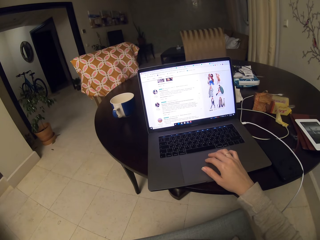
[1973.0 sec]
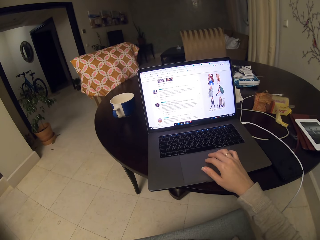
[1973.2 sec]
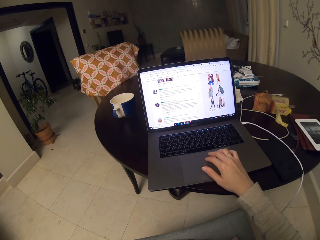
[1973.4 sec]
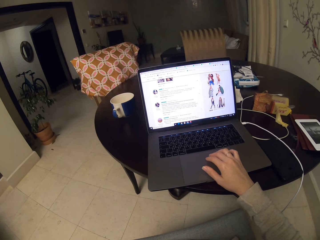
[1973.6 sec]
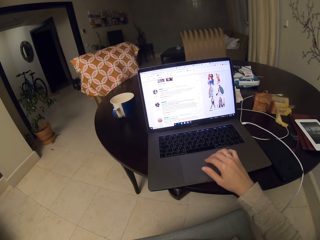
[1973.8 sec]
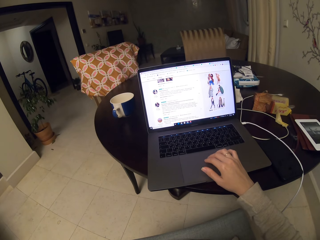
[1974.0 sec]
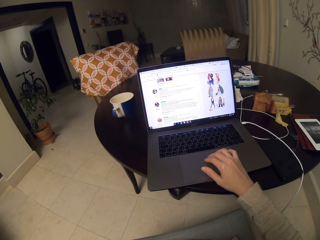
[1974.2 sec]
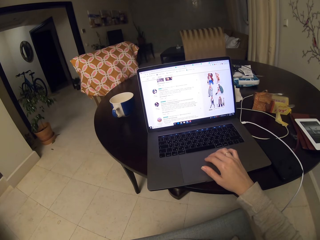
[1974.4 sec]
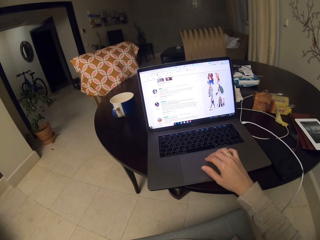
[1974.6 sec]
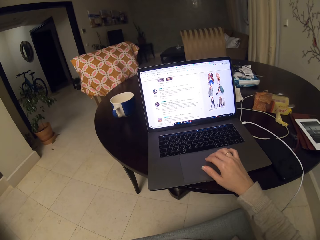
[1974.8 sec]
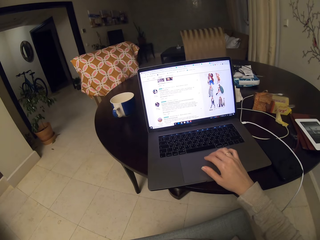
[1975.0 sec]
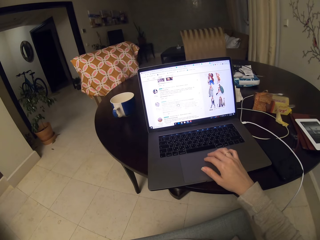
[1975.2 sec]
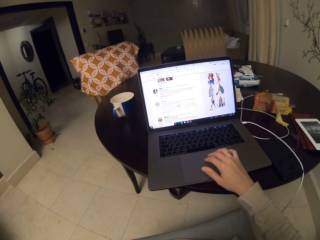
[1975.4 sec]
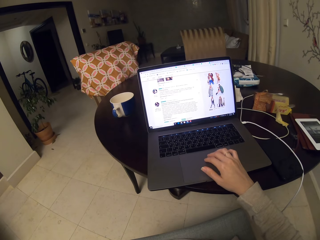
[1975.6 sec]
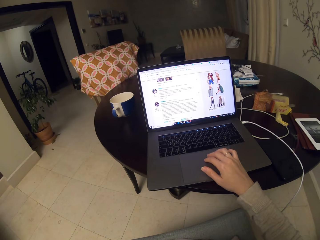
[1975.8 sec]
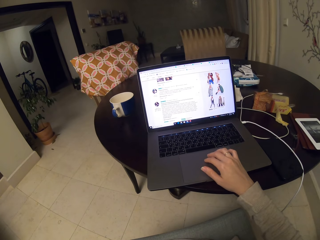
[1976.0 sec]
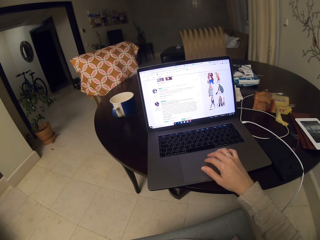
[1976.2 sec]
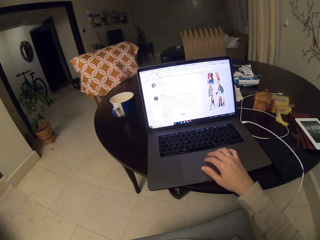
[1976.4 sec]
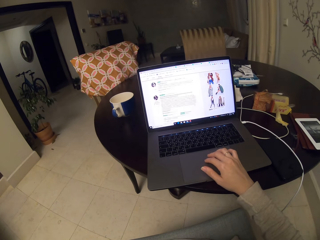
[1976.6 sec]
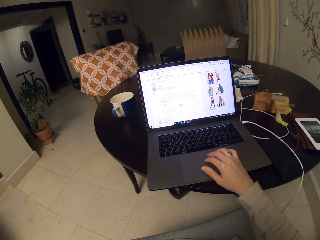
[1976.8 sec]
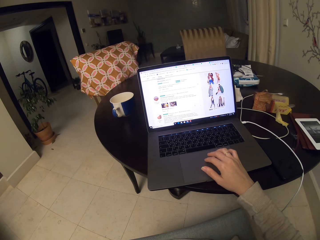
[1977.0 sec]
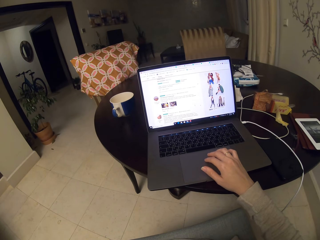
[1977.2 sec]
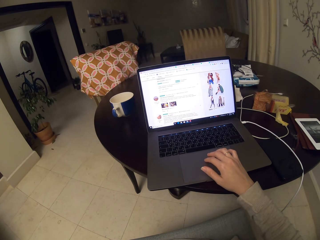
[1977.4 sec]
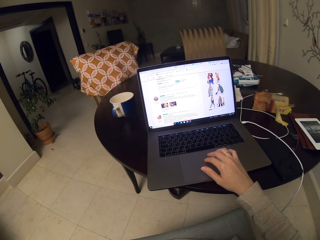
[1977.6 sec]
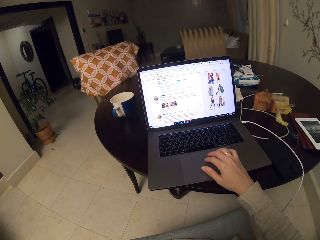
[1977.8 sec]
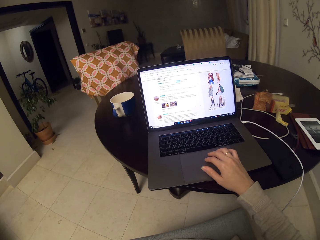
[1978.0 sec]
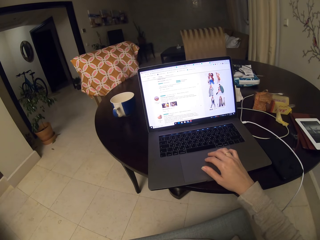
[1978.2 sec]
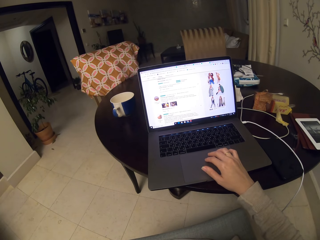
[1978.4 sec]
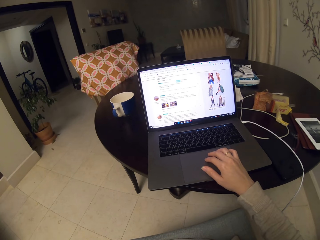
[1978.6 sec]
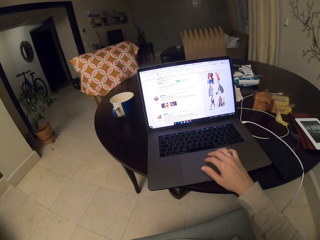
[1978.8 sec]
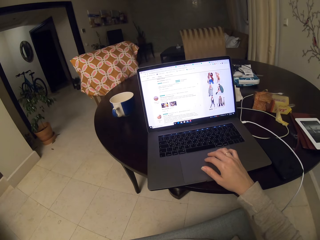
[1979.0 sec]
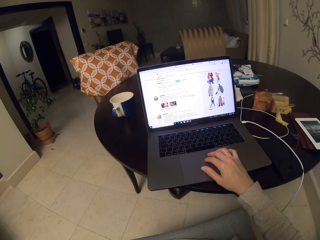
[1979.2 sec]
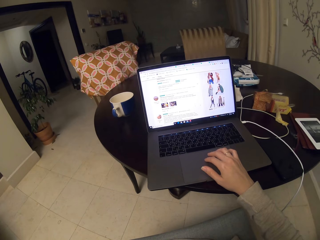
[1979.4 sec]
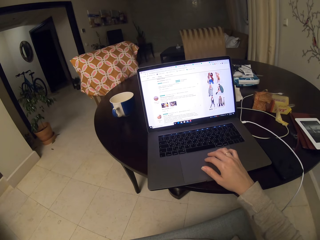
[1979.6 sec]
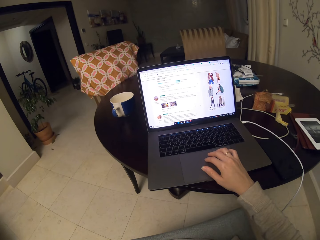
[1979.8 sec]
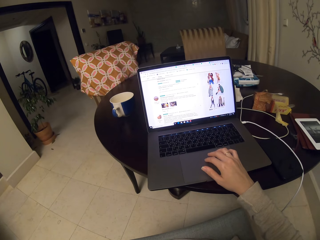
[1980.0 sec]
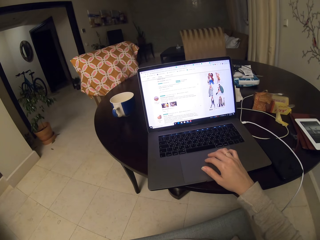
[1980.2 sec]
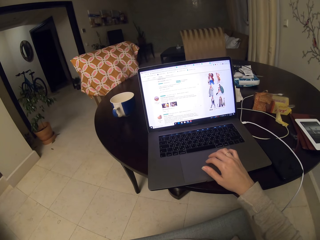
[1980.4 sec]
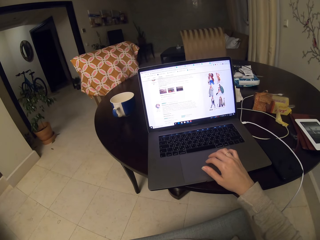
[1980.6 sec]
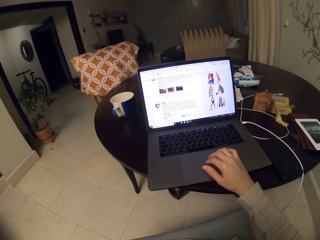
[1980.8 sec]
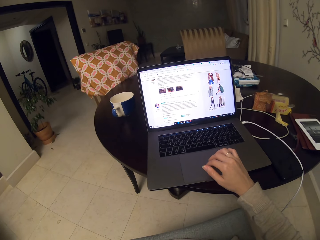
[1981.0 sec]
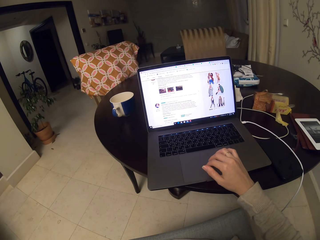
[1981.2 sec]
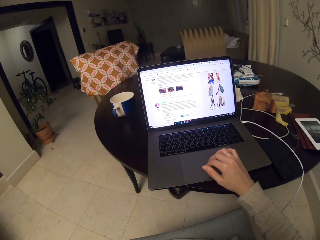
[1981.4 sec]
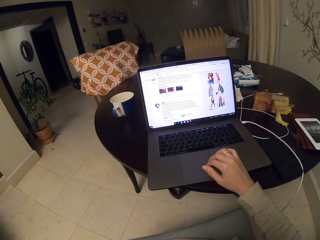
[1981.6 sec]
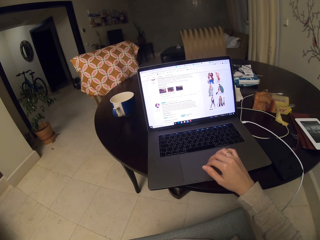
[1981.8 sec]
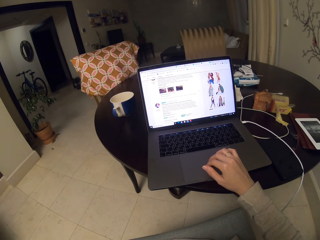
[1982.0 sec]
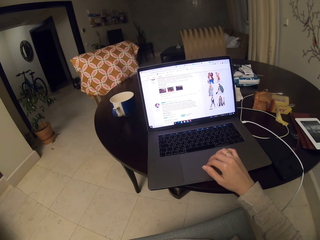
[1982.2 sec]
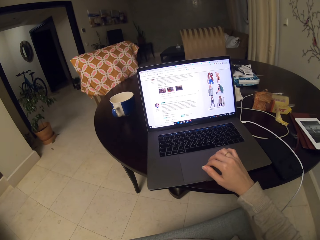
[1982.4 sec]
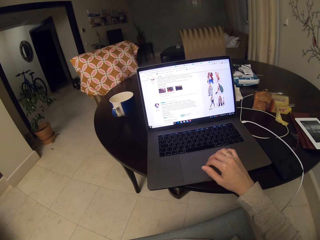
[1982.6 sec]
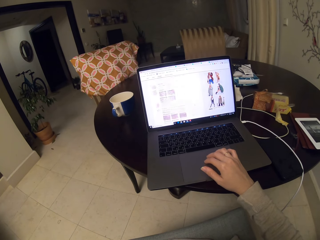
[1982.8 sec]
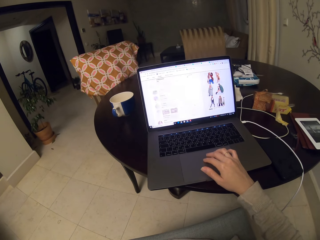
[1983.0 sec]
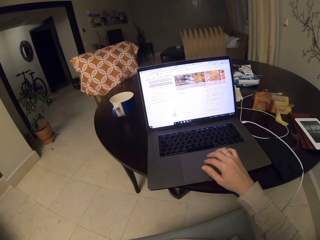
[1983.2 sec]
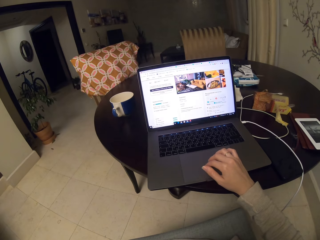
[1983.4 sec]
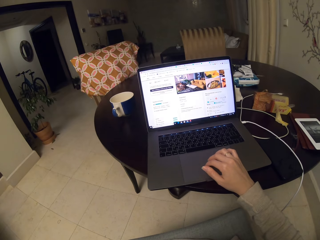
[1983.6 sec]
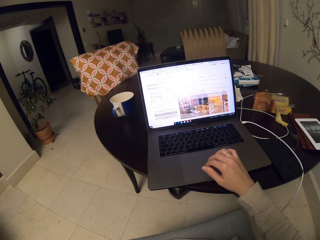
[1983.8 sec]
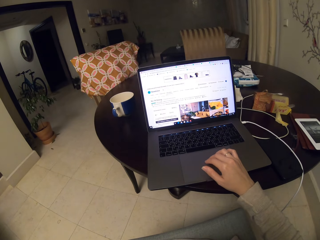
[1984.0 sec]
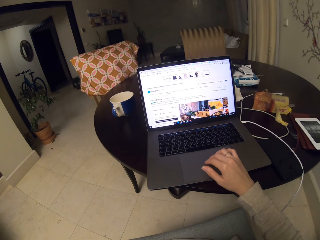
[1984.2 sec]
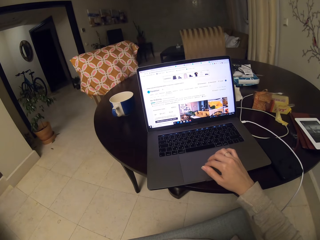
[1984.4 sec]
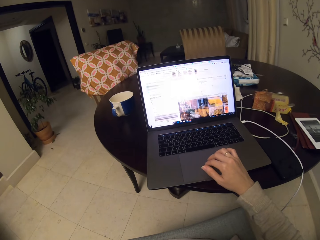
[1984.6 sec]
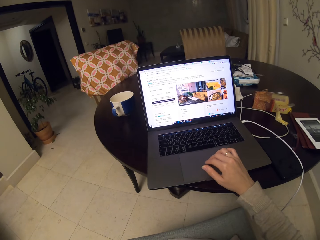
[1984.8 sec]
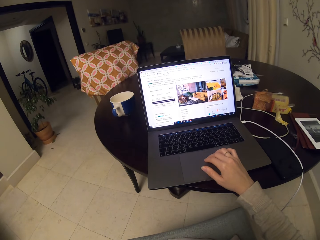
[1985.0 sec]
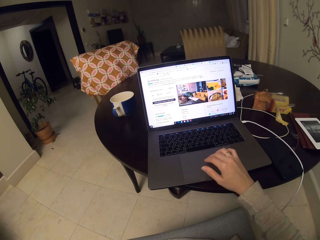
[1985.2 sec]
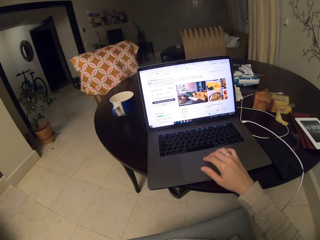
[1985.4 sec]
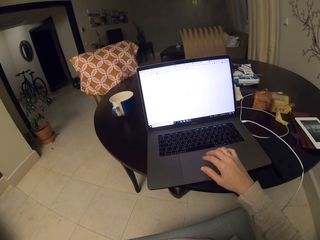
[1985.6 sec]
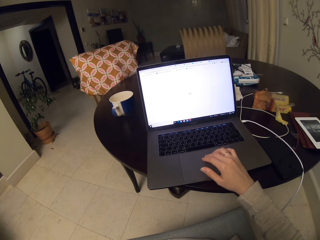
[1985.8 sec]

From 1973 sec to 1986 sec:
The camera wearer stares at a laptop screen. They scroll the mouse pad. They scroll up the screen. They stare at the laptop screen. They scroll up the screen. They stare at the laptop screen. They scroll up the screen.

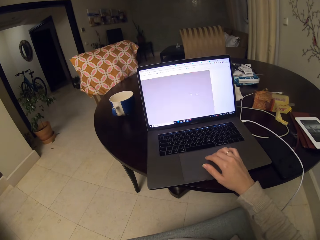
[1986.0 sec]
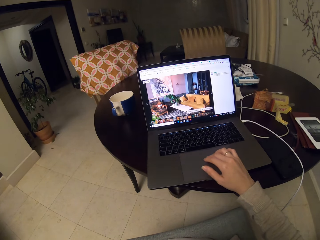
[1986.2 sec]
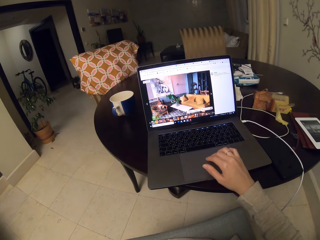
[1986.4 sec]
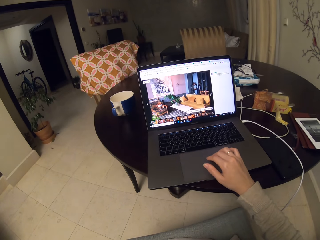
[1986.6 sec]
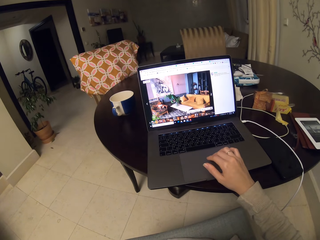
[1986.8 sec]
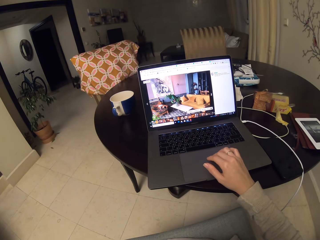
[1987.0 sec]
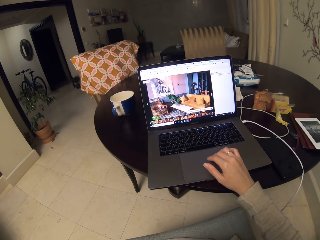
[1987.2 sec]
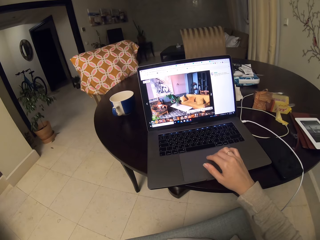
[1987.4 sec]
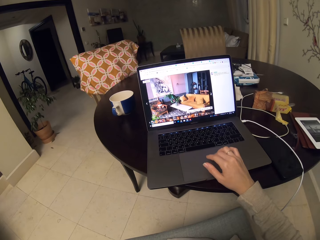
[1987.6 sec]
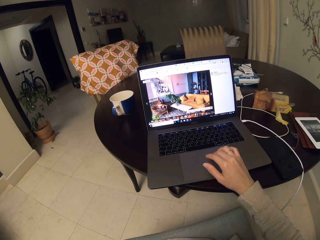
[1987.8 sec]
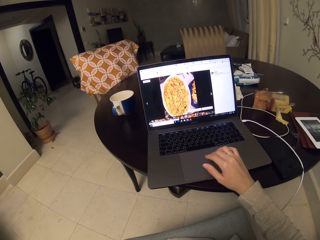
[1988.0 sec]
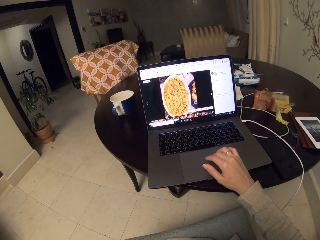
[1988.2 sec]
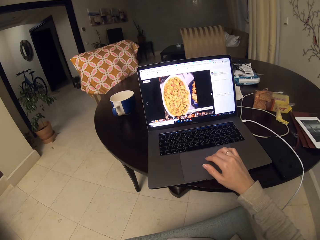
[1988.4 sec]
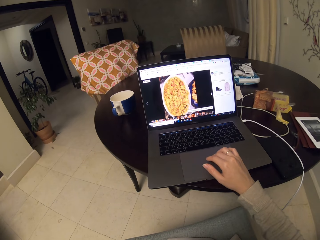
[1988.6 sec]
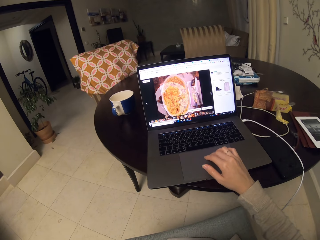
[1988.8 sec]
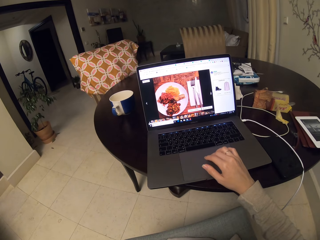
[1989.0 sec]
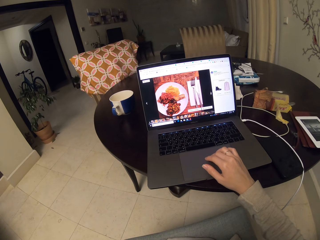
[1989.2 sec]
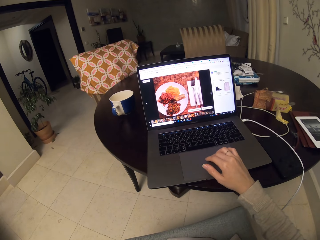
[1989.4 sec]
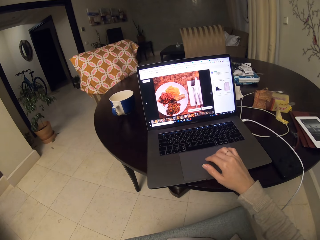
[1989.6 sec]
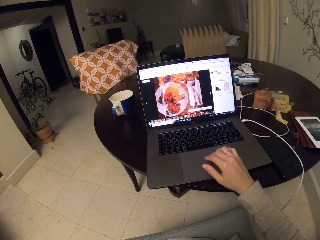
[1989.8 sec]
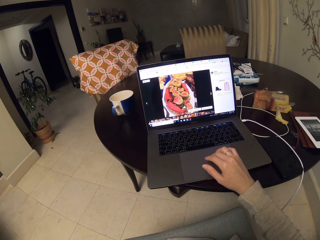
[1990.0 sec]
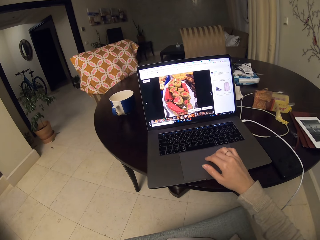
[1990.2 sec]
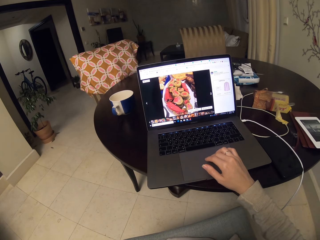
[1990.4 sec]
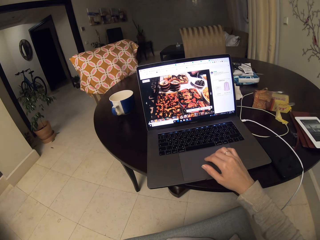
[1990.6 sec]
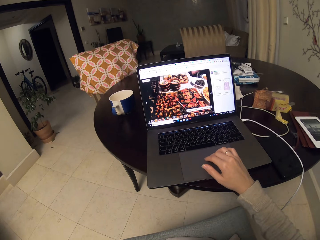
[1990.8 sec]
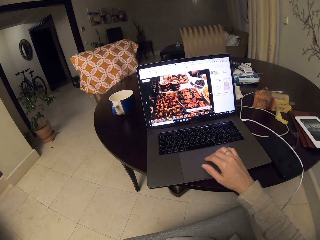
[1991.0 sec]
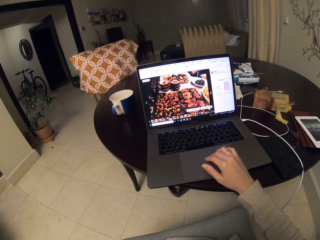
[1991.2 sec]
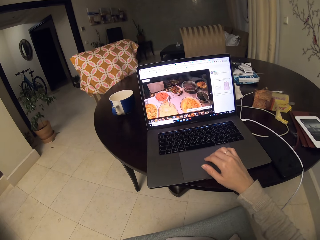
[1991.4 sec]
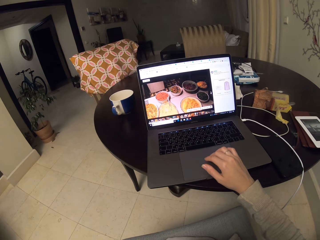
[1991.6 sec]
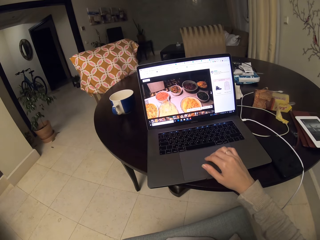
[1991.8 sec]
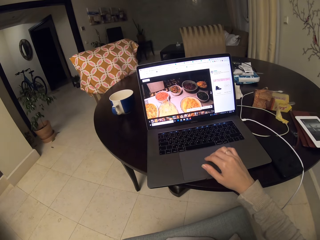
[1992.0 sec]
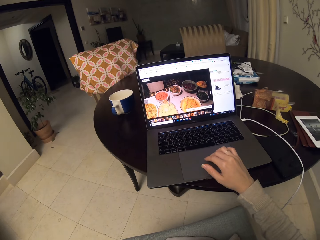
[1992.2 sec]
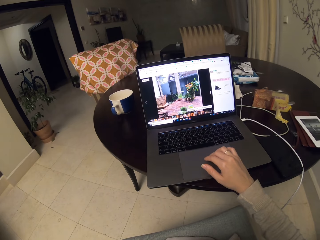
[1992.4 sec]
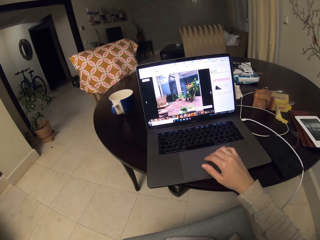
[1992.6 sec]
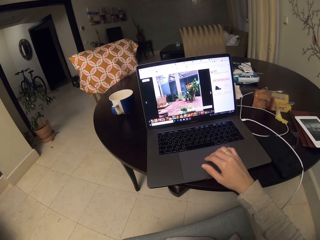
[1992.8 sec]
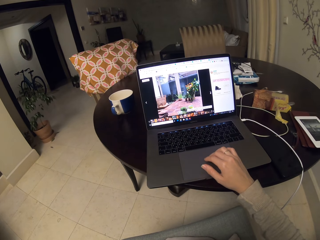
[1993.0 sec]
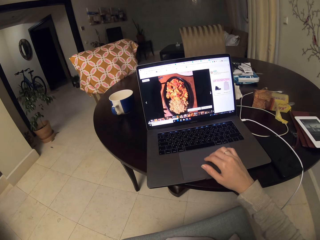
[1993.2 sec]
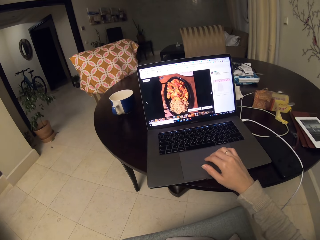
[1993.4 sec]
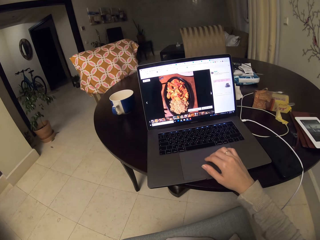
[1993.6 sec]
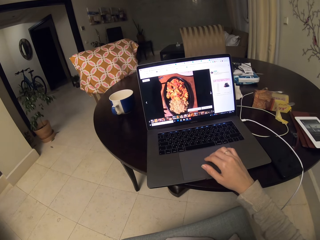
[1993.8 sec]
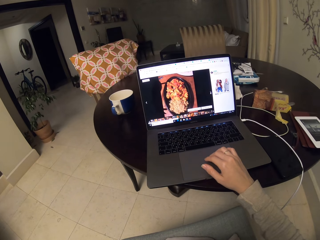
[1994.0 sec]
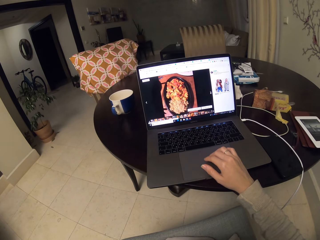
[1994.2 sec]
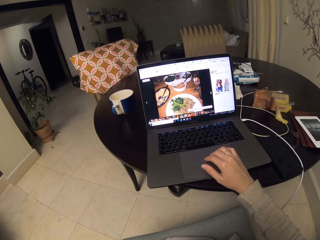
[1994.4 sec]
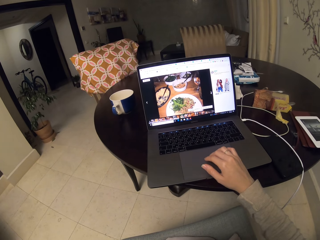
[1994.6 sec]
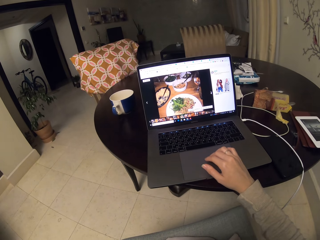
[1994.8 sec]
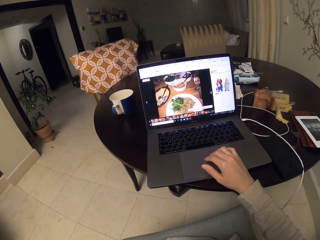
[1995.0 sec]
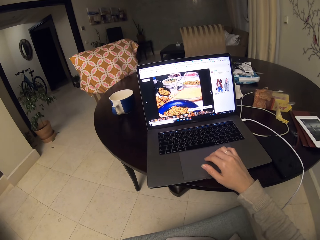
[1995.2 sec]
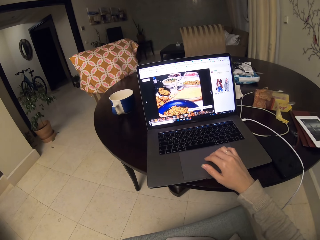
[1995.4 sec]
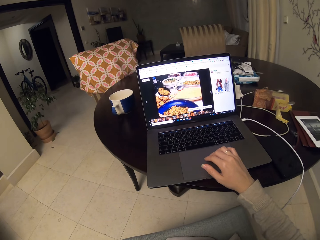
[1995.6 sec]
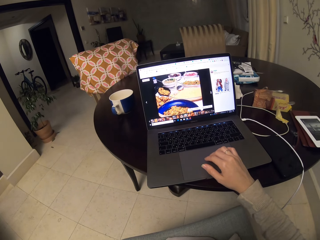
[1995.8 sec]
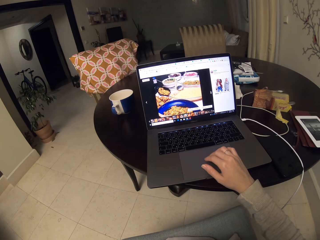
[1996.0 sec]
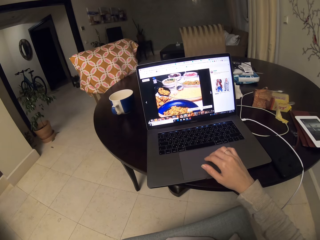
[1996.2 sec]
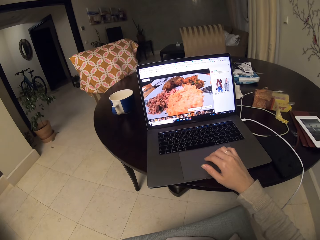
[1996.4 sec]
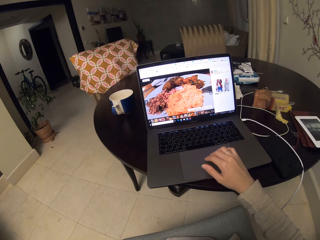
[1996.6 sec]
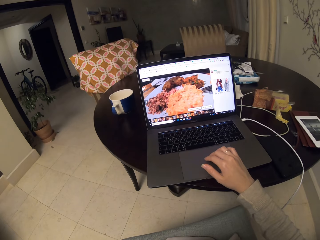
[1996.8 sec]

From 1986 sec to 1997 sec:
The camera wearer clicks on the touch pad. They click next on the screen. They scroll images. They click next on the screen repeatedly.
